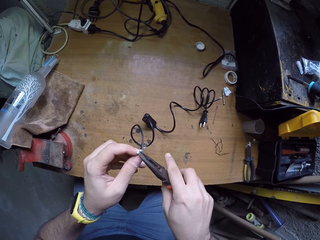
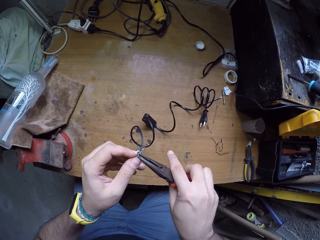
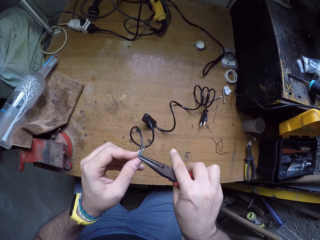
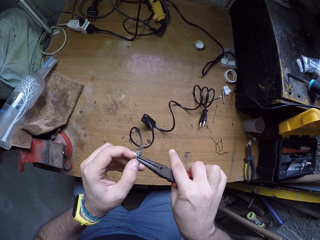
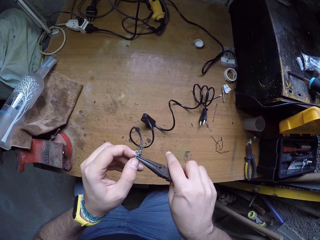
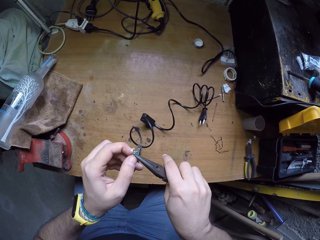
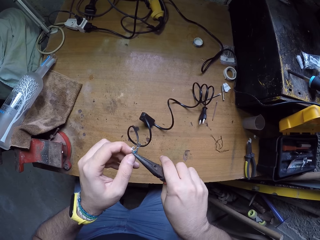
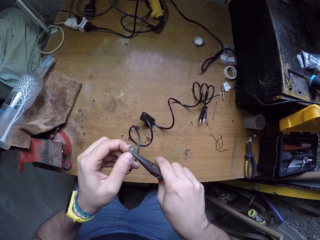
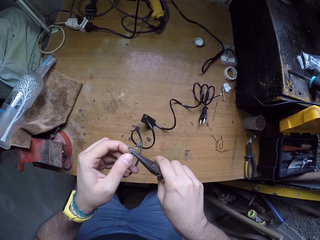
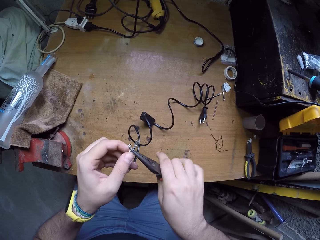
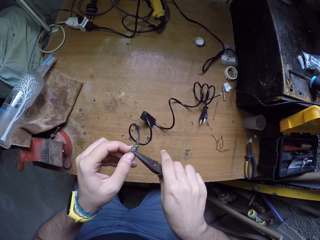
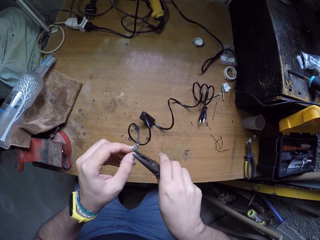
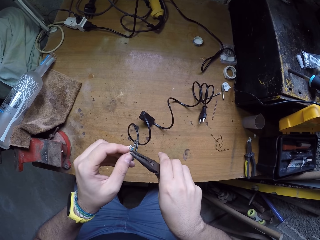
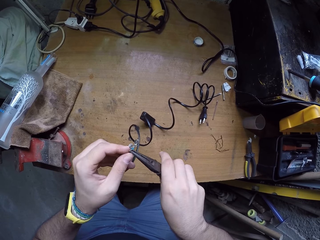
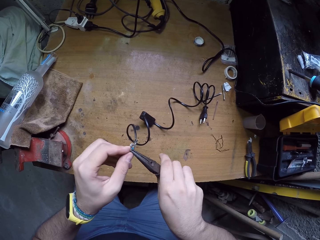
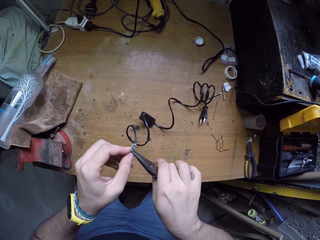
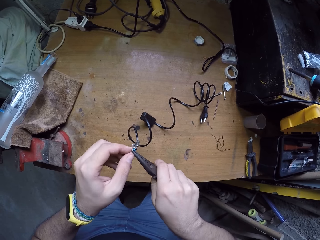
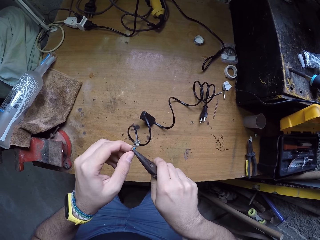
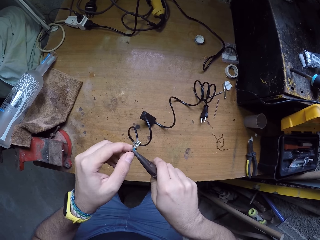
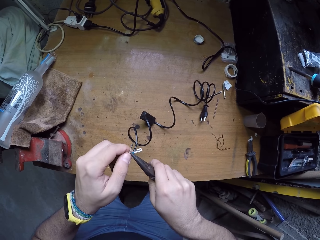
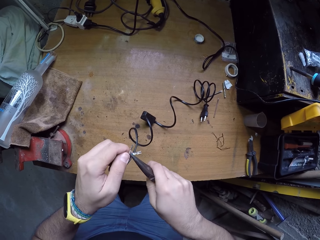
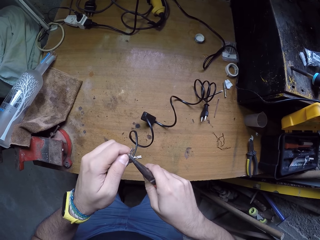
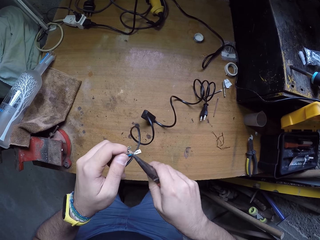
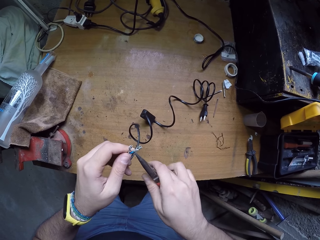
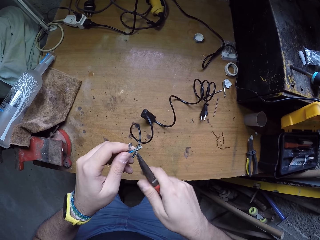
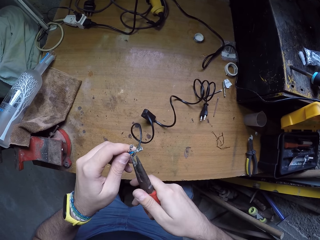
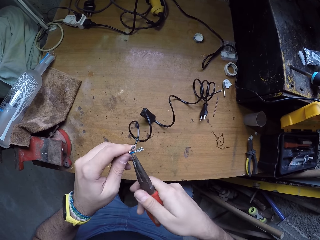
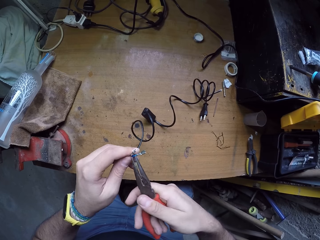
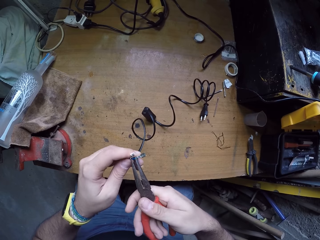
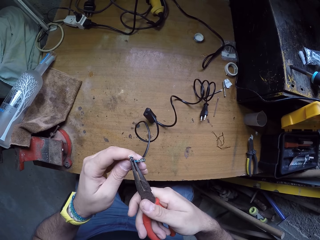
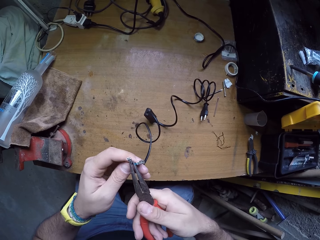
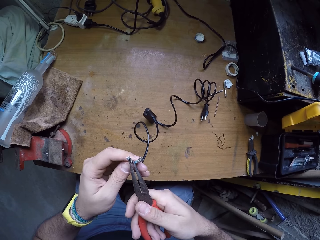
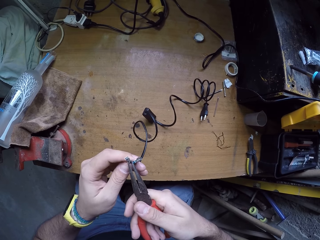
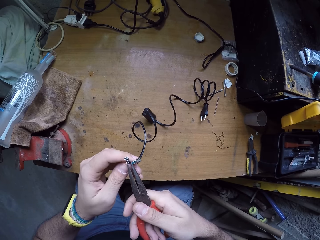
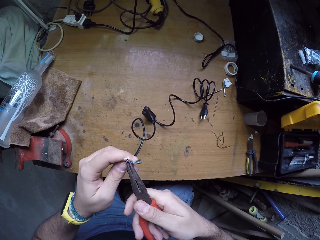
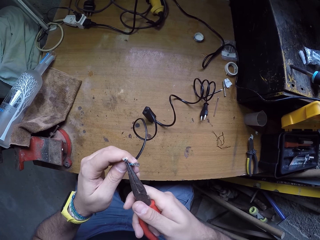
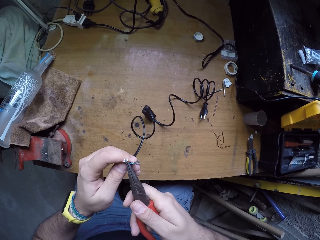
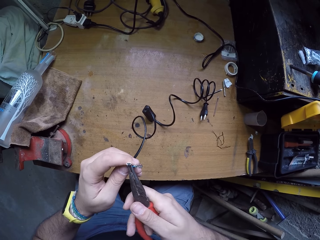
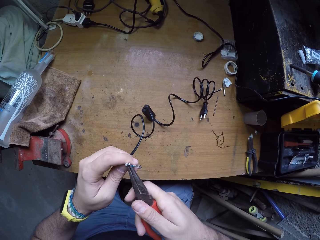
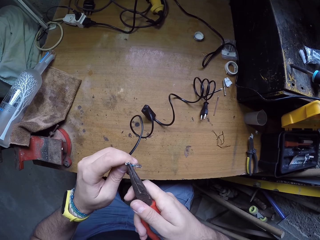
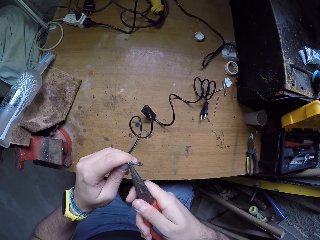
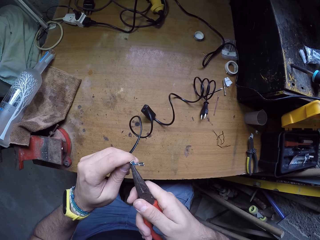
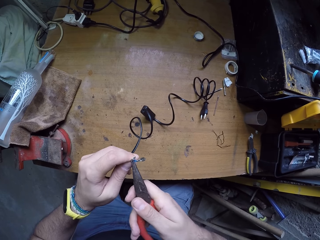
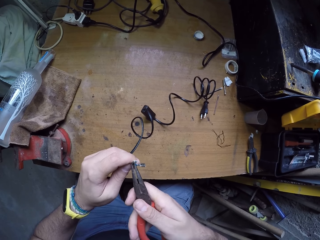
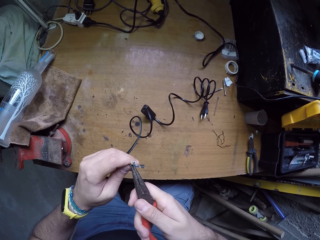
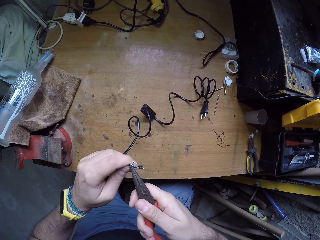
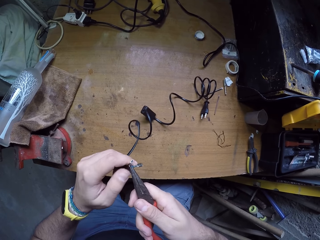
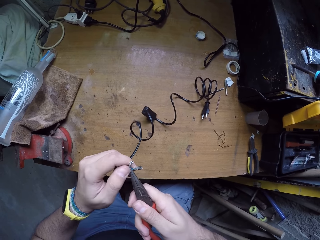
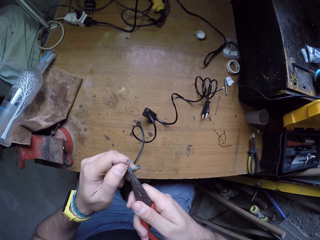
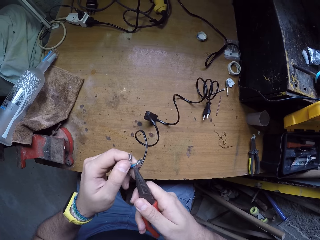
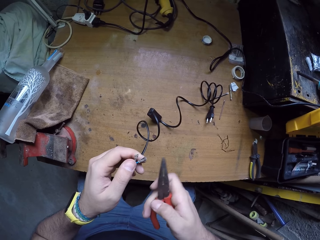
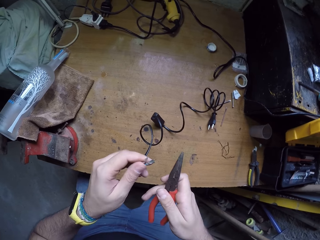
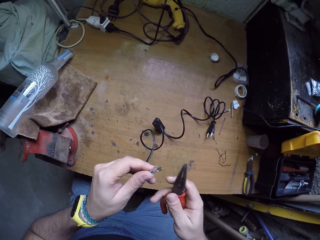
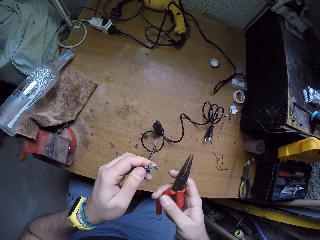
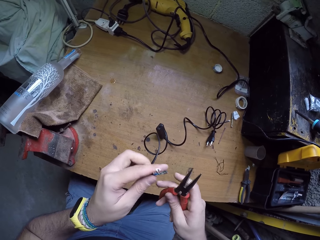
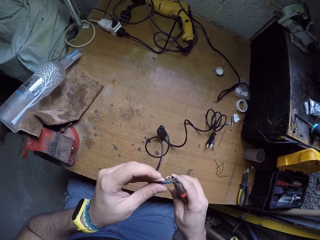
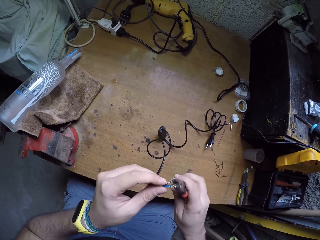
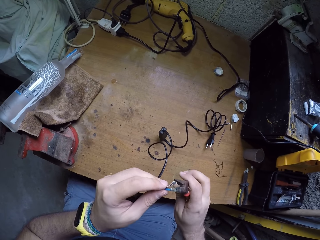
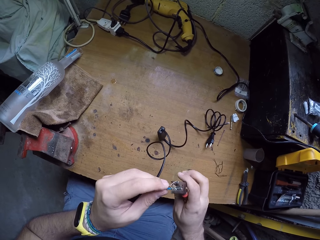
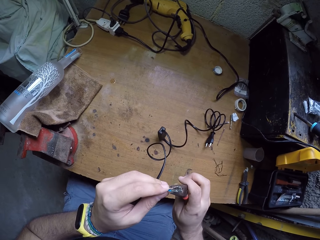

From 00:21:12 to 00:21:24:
The camera wearer adjusts the connector with pliers.

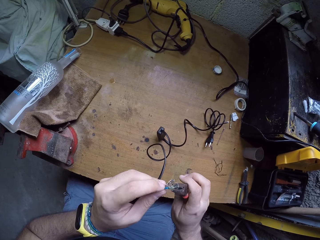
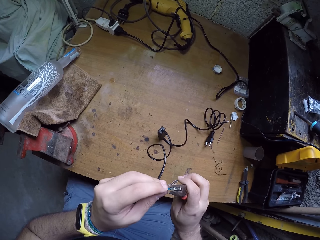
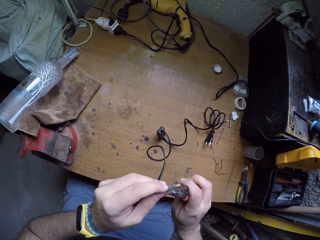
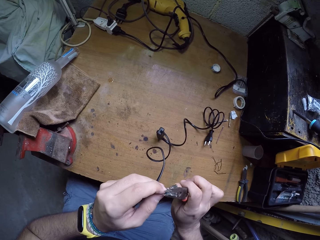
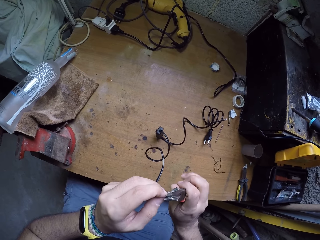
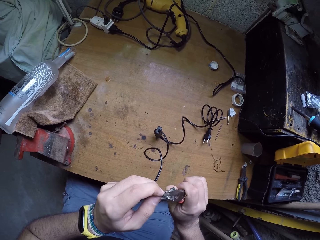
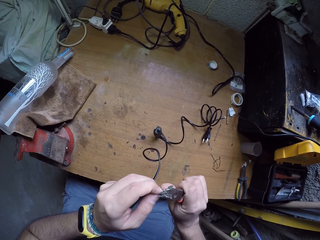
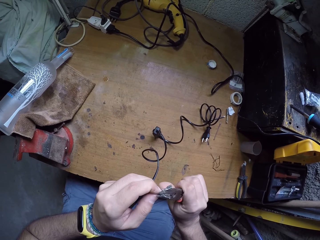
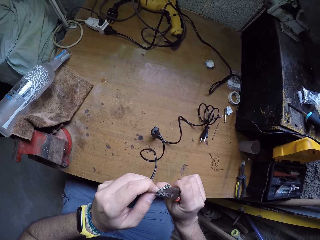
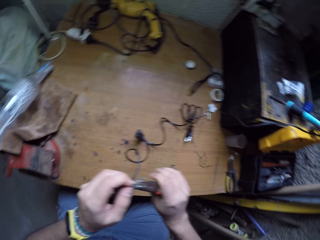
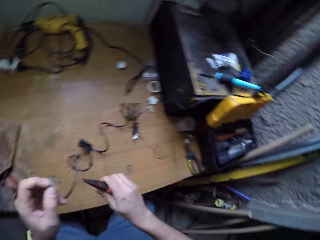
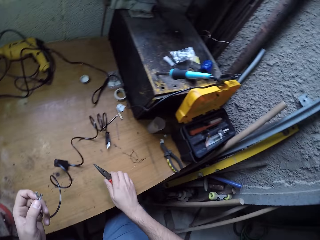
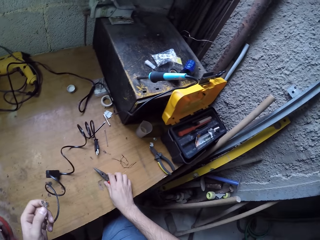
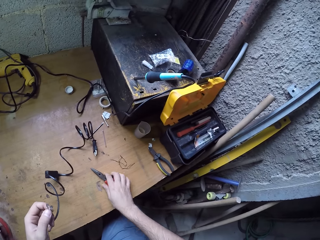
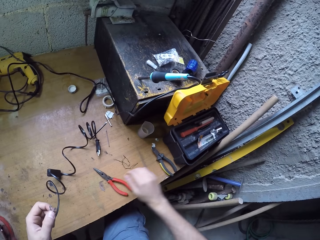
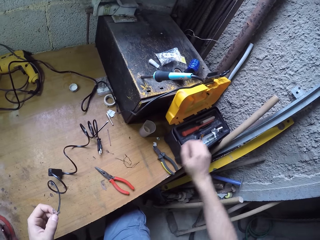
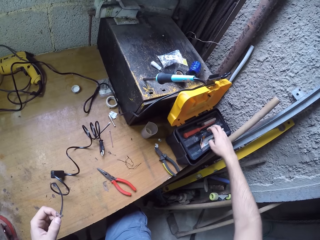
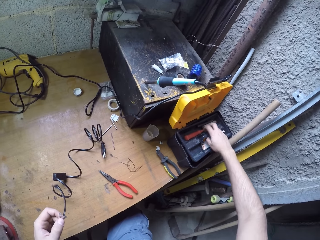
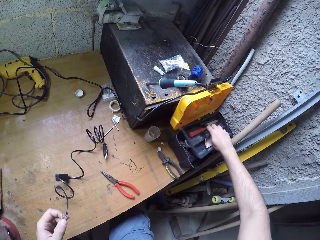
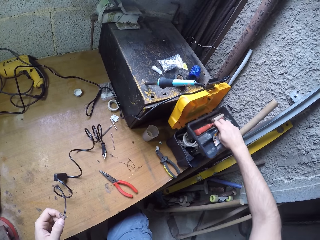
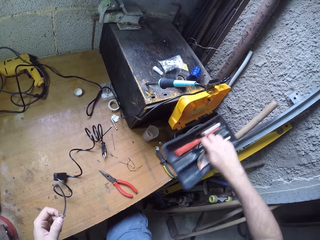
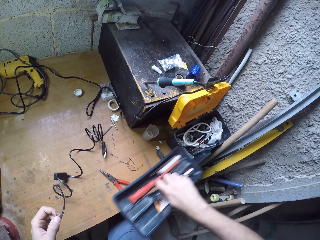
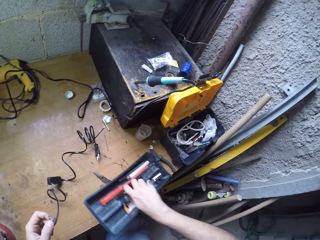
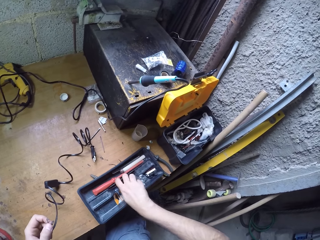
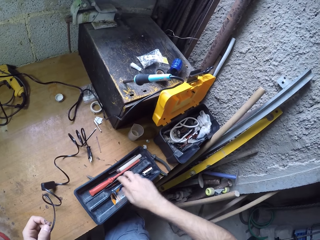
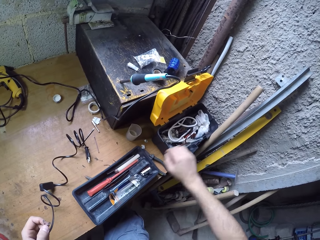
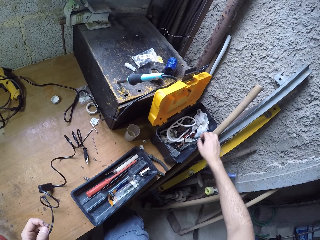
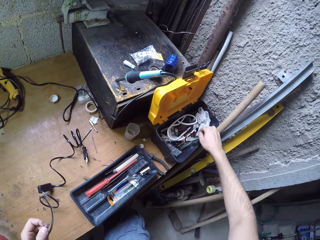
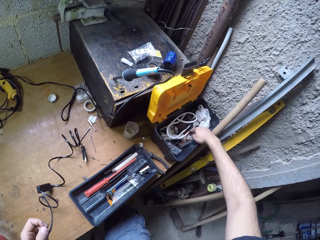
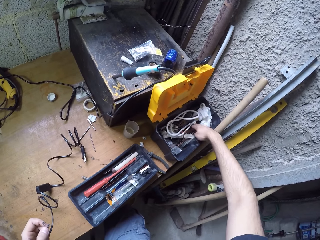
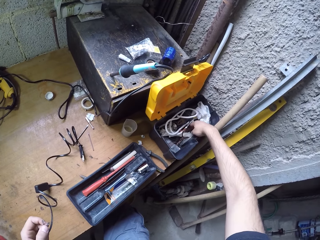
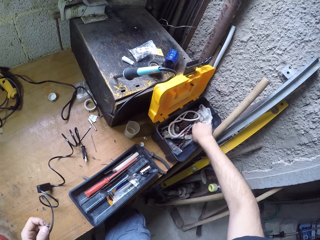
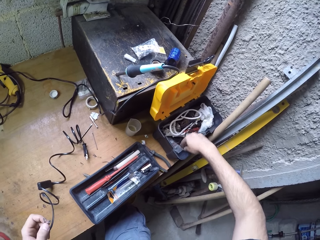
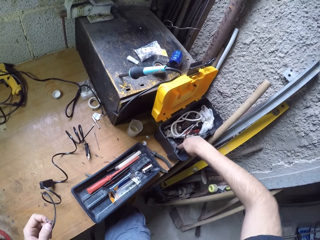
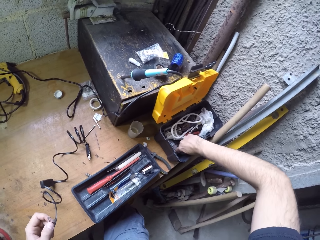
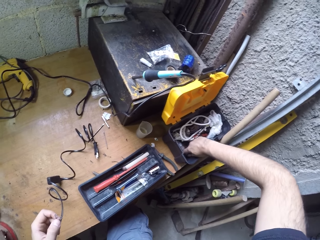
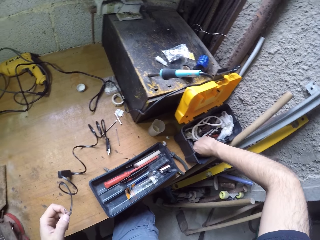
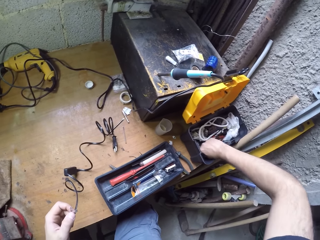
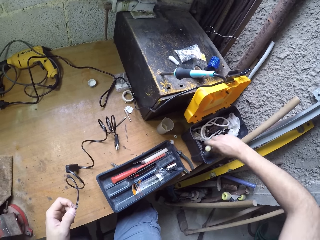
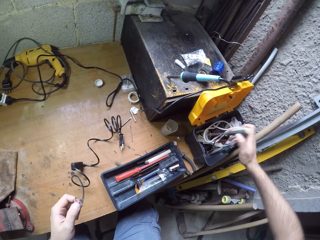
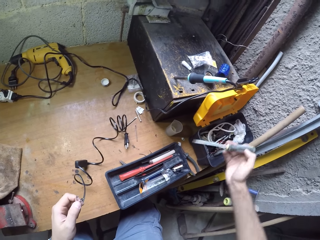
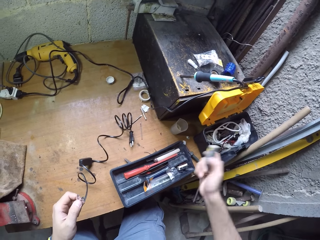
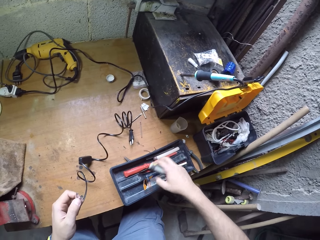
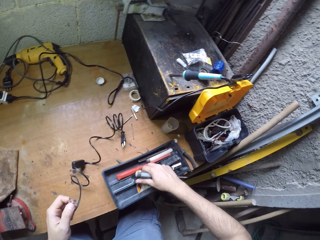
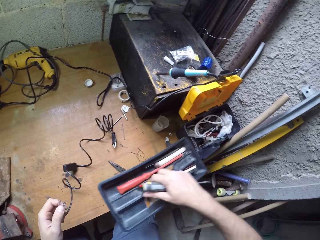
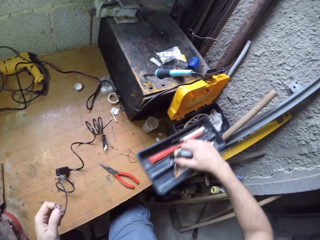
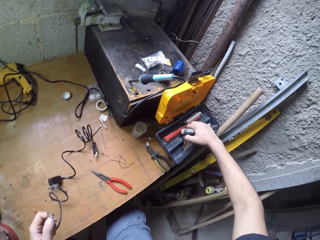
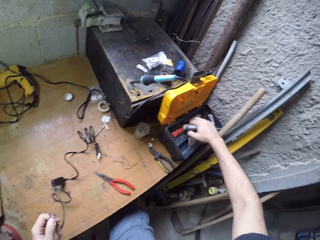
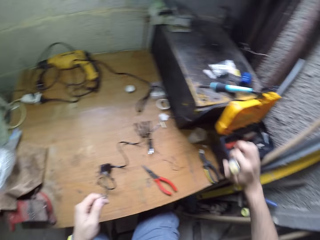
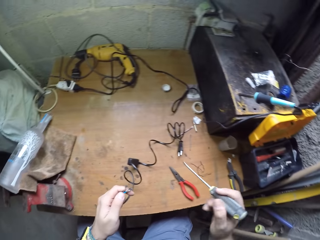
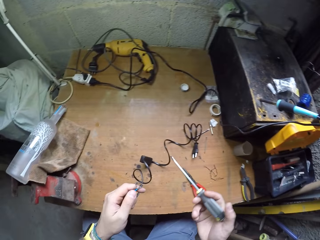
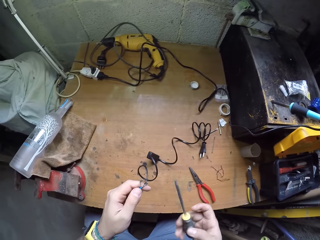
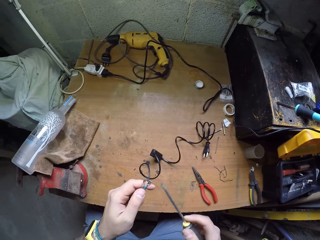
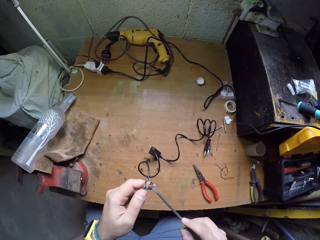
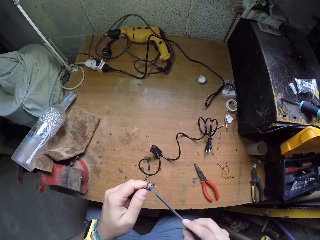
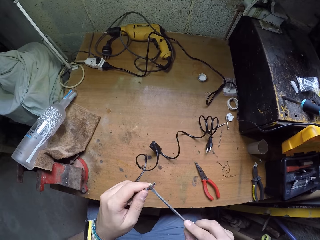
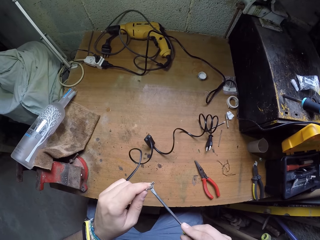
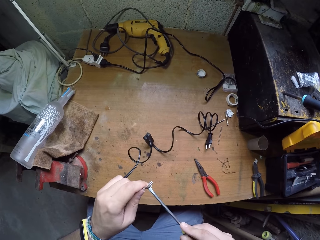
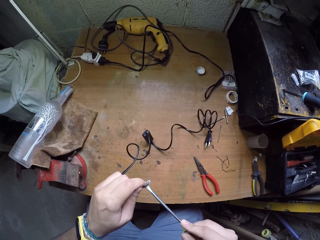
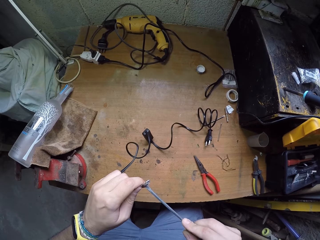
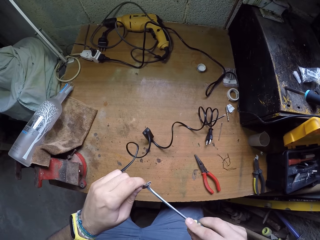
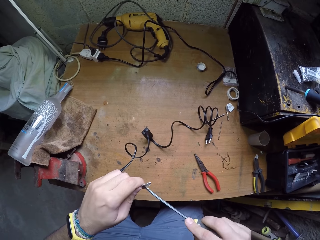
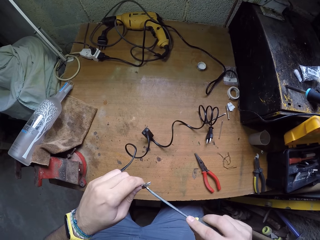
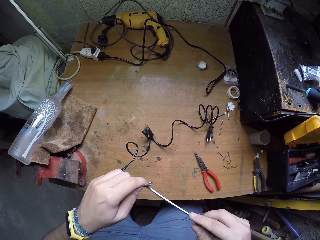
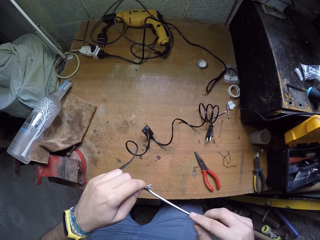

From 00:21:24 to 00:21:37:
The camera wearer drops the pair of pliers on the table from his right hand. He lifts a tray from a box with his right hand. He drops the tray on the table. He picks up a screwdriver from the box with his right hand. He picks up the tray on the table with his right hand. He drops the tray on the box with his right hand. He twists a wire-tip with the screwdriver in his right hand. He adjusts the connector with the screwdriver.
